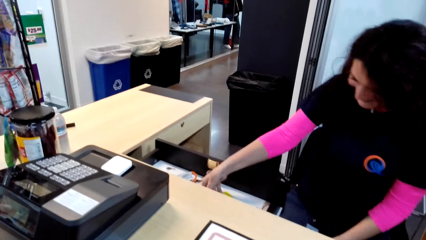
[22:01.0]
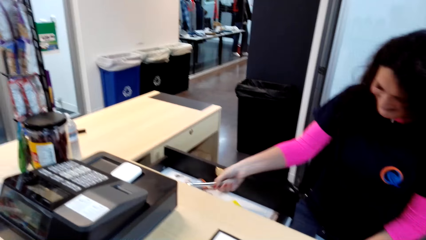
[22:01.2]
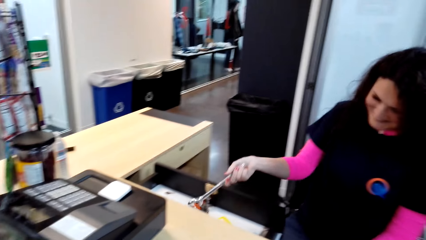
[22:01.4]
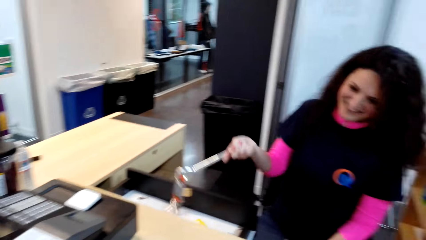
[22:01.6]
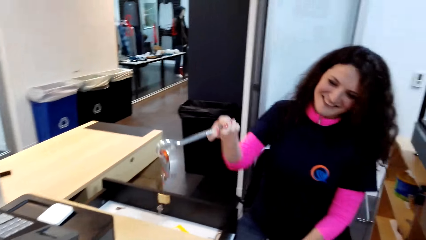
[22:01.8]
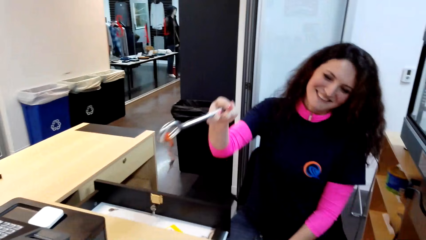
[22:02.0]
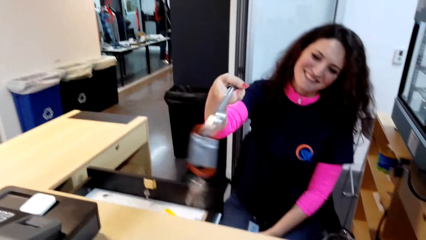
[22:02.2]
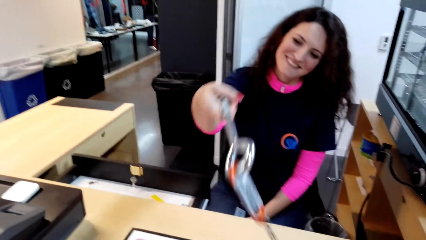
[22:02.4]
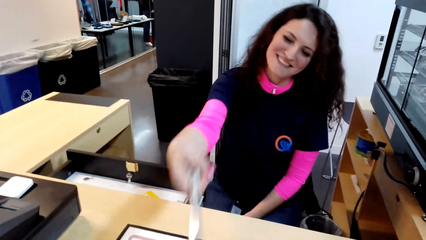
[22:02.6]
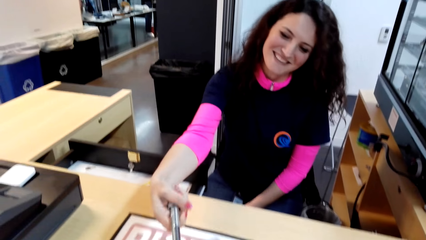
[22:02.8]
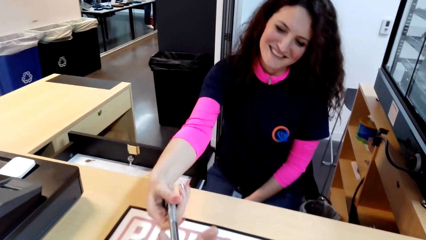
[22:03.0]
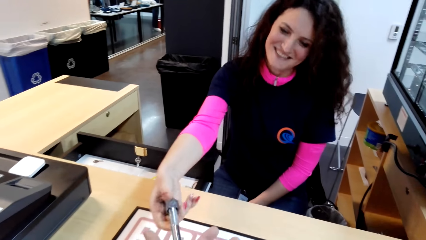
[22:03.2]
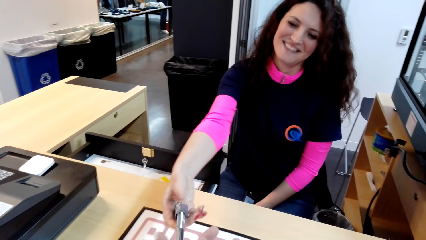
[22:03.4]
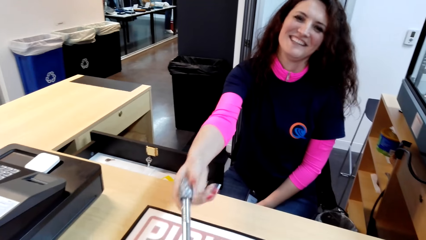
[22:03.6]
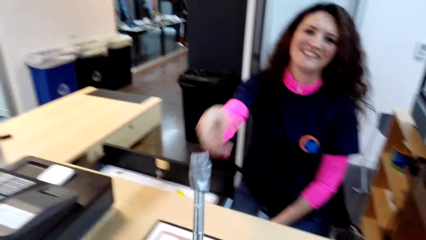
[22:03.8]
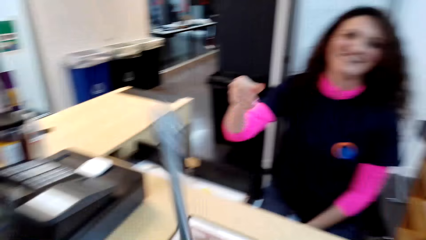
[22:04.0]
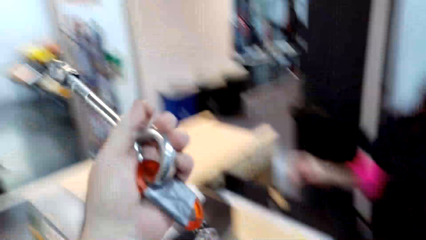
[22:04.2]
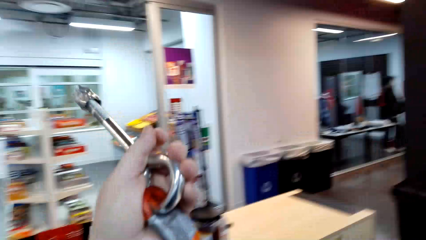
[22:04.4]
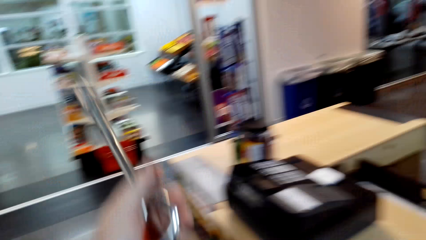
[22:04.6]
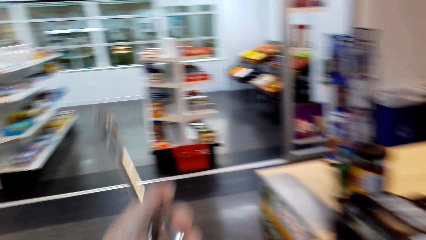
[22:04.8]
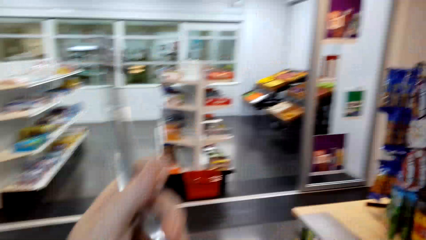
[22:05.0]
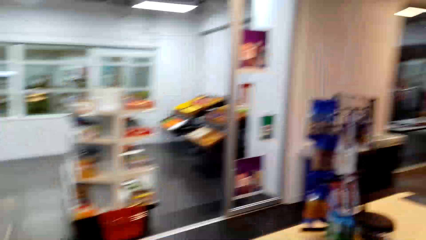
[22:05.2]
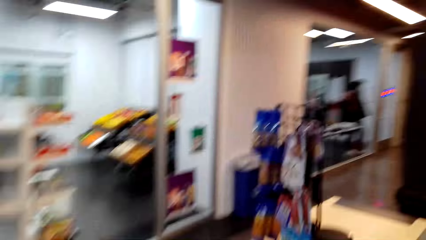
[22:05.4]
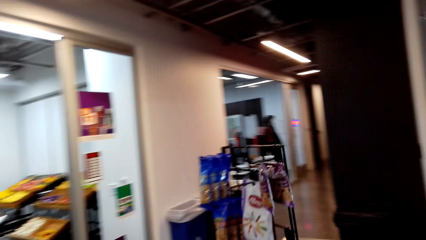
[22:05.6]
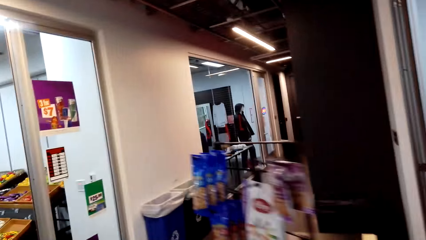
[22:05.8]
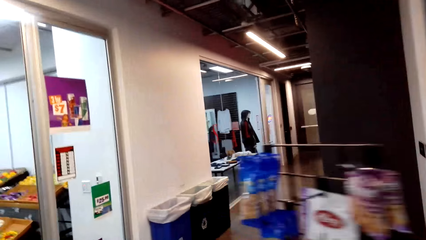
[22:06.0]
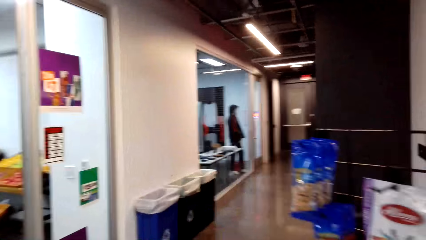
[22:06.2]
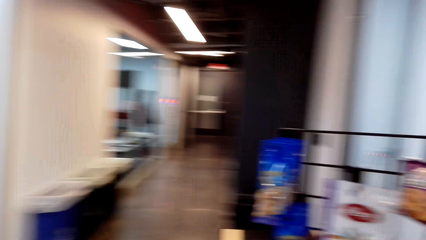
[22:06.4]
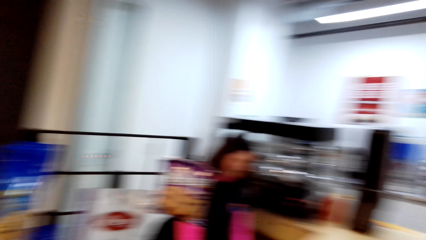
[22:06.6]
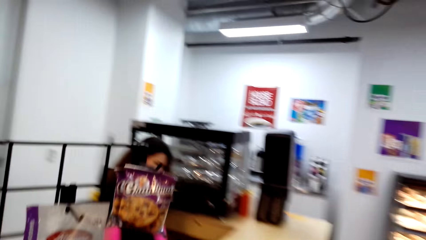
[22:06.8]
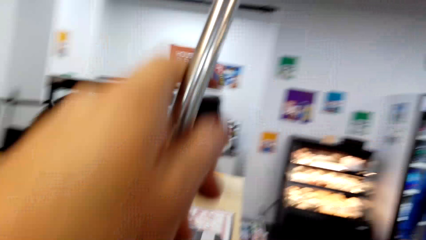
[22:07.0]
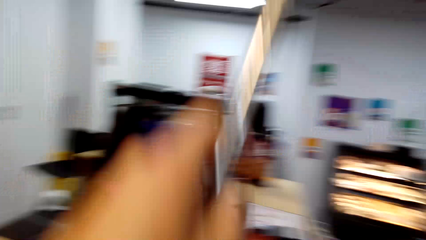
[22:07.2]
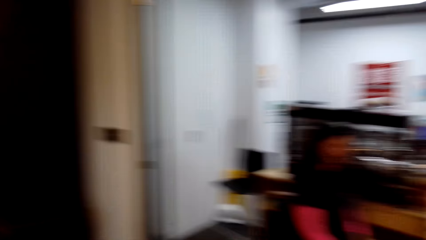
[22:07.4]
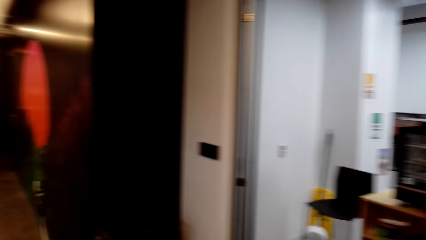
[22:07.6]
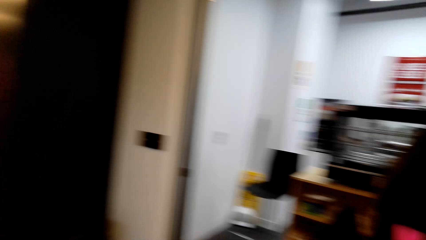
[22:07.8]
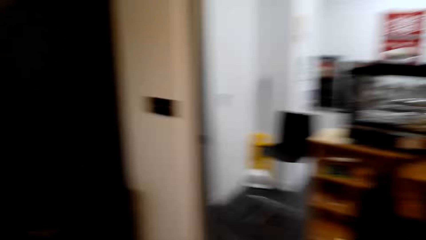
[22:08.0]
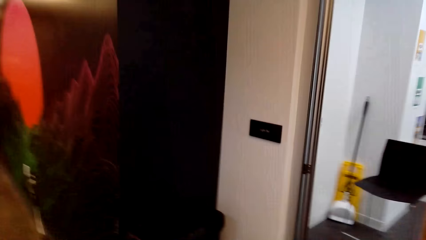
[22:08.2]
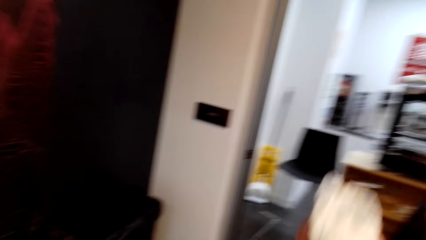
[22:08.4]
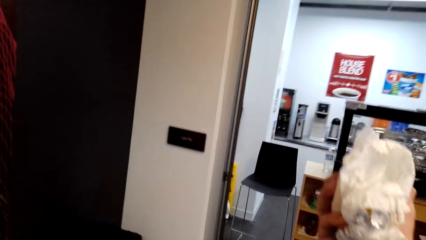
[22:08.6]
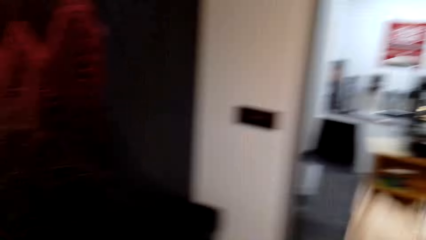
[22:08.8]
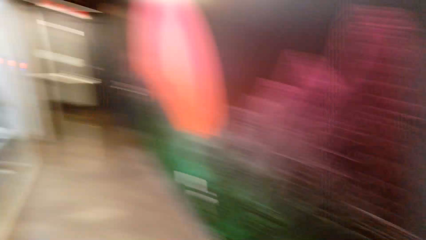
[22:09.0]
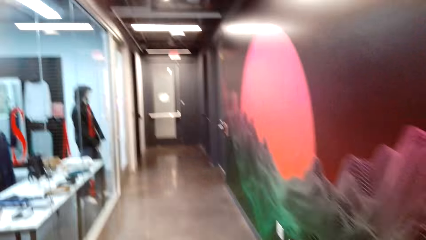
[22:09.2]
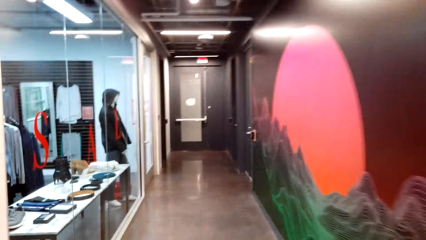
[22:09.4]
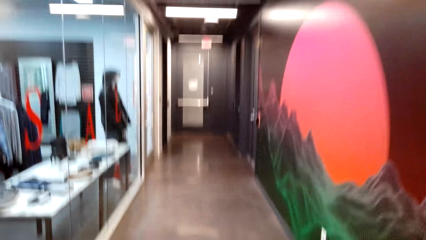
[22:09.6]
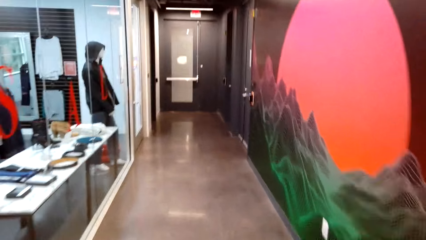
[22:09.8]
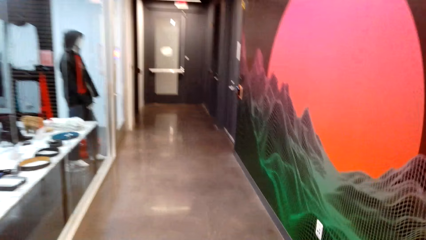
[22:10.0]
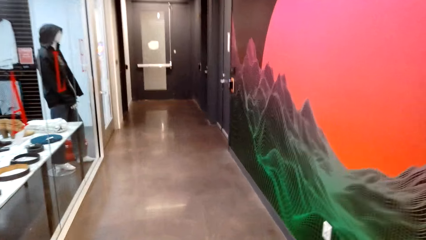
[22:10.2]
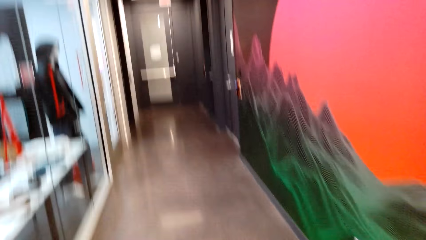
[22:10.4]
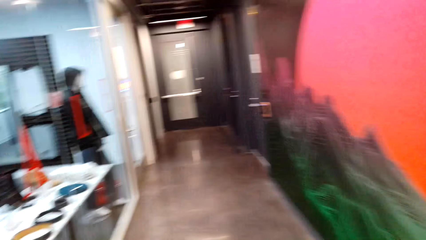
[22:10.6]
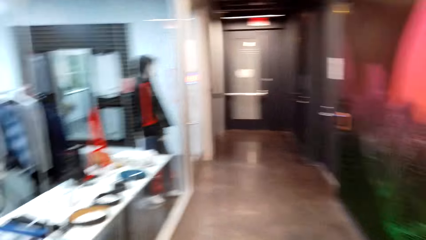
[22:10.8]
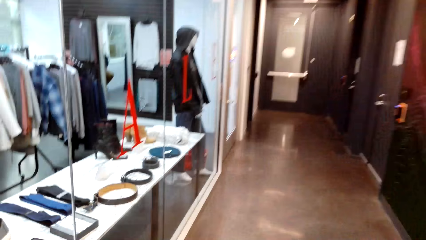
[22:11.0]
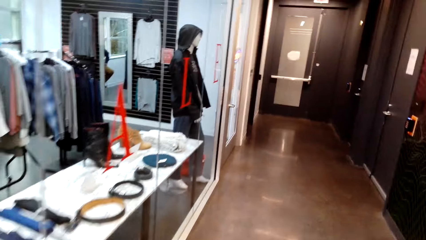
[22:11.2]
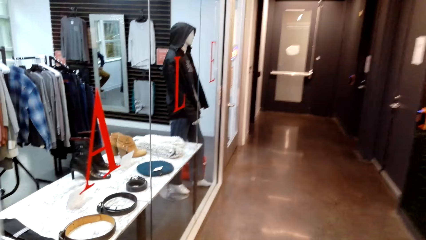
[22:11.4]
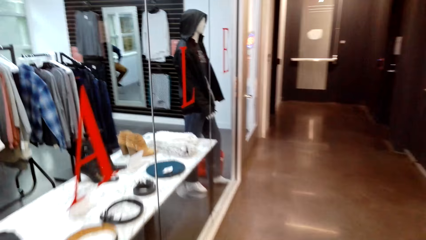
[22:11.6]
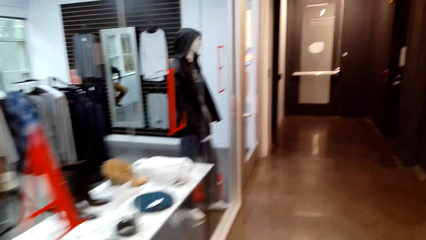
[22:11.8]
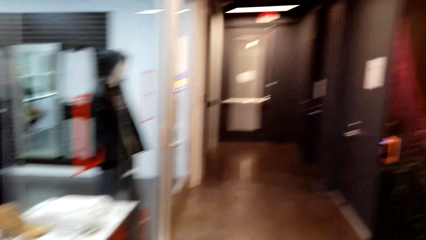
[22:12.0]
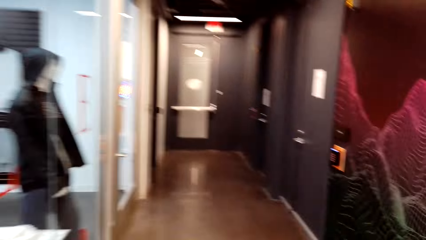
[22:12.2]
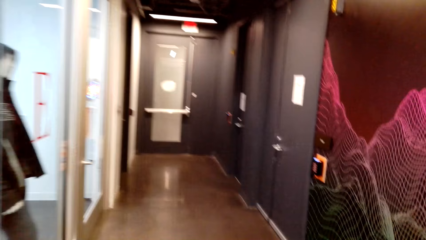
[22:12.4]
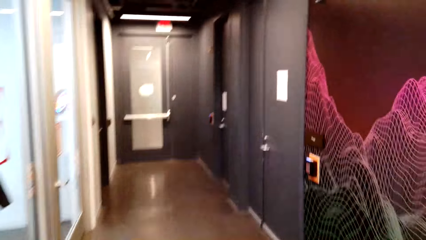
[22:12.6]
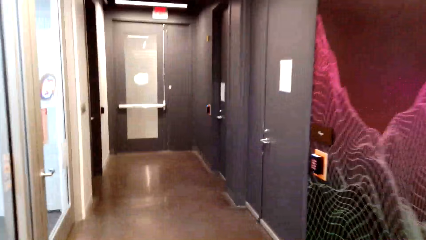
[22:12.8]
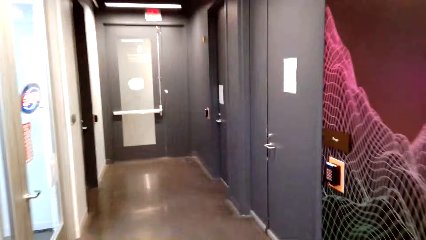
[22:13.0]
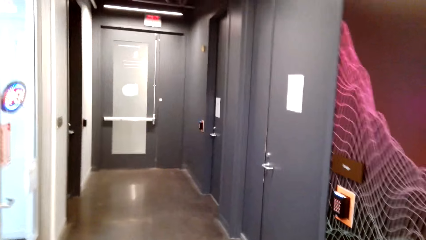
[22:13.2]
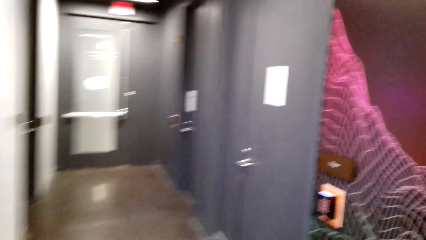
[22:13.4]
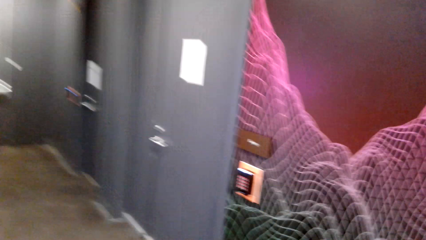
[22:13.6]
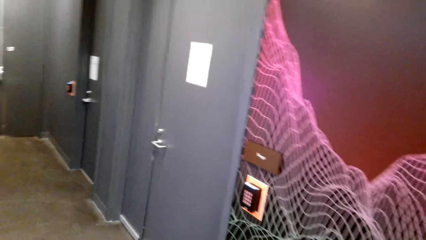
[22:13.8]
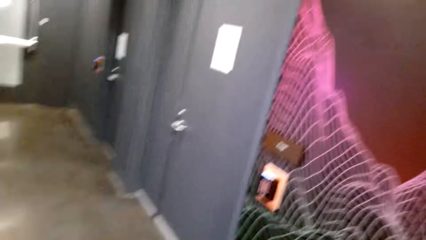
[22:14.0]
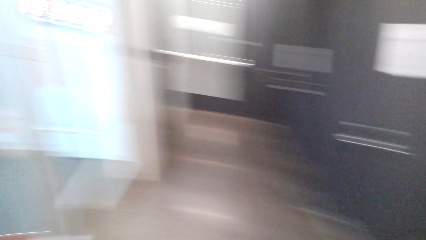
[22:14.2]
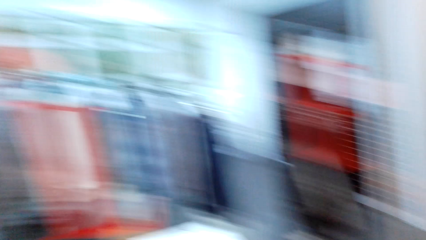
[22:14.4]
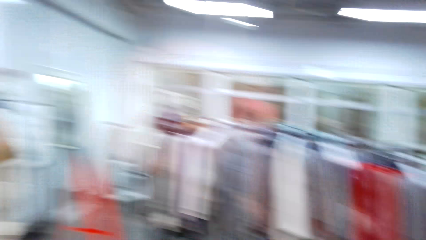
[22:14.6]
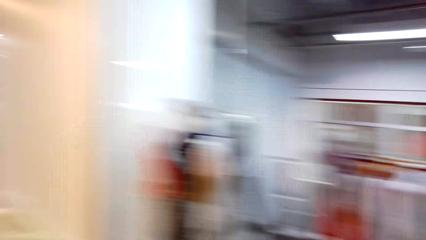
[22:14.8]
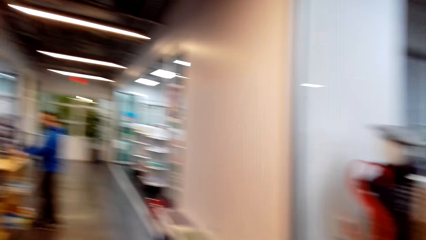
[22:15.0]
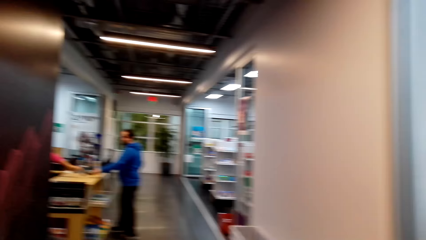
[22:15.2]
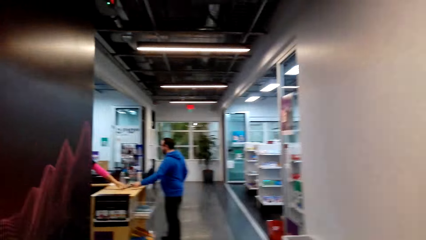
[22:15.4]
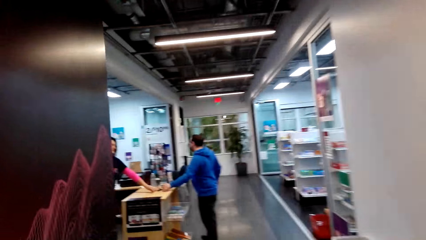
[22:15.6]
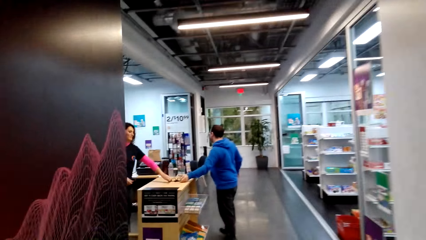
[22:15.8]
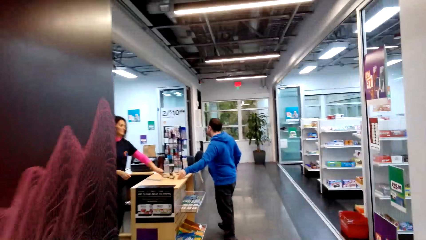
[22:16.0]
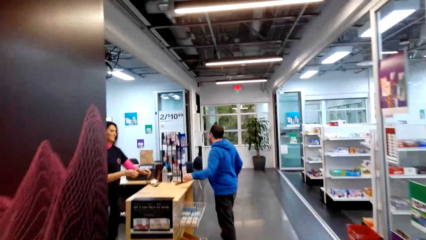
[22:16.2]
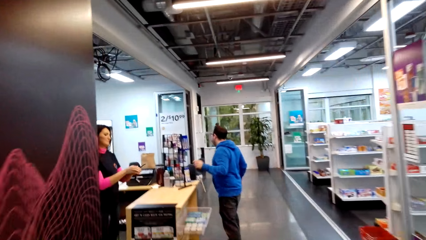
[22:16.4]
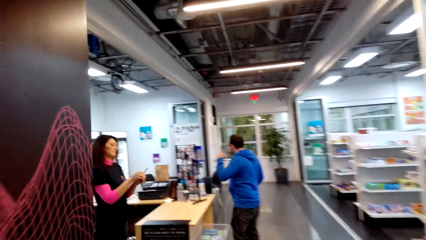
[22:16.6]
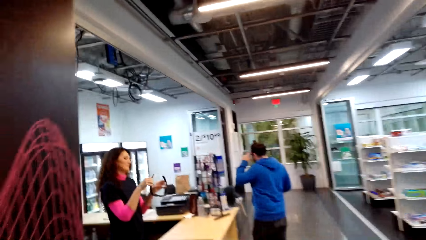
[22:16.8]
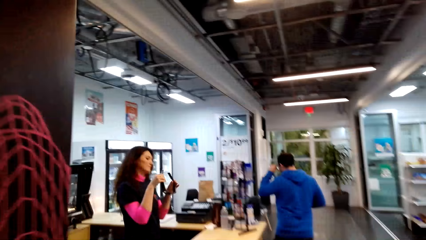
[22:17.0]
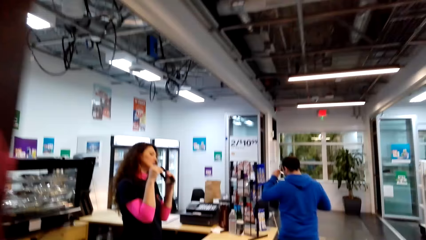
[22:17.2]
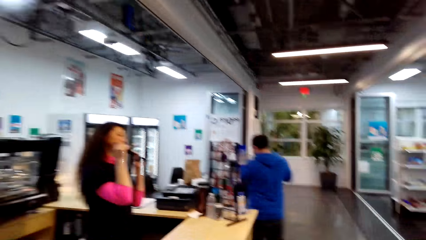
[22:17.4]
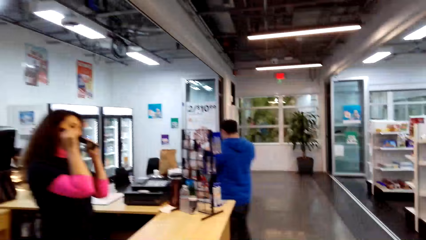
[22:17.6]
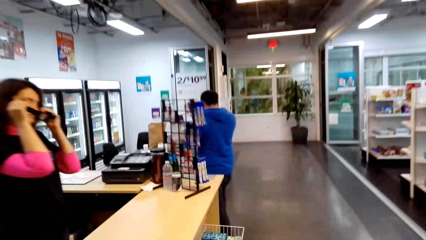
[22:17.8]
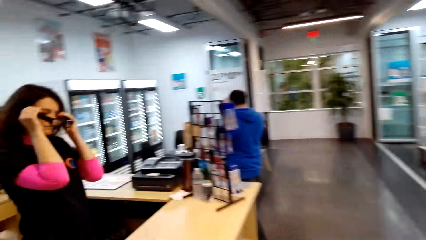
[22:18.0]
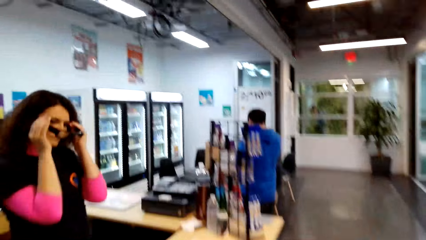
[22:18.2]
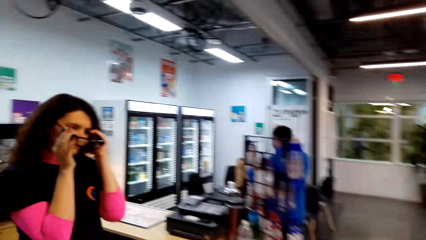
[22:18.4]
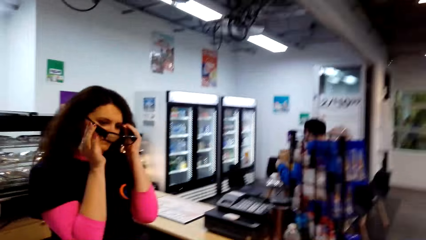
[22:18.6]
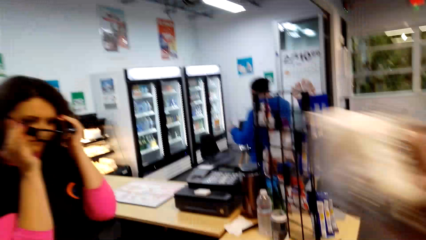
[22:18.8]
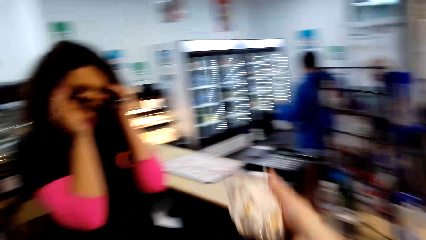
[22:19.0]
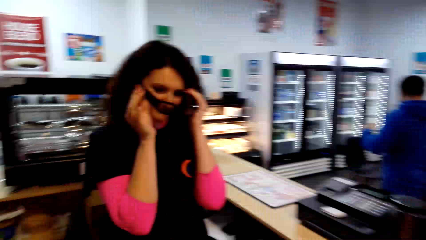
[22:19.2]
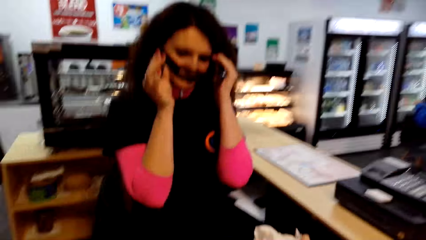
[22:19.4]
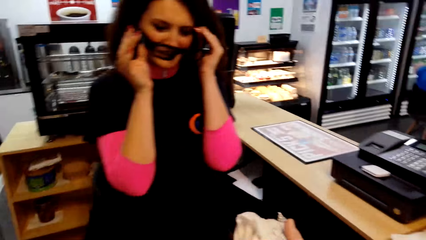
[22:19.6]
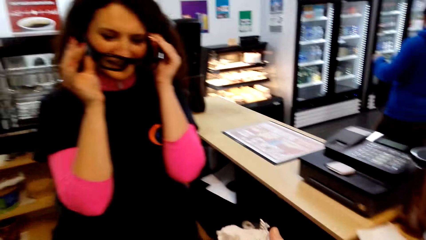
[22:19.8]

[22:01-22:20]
A lady picks a bunch of keys. The lady puts the bunch of keys on the table. The camera wearer picks the bunch of keys. They walk around, lift the keys and move around. A man rests his hand on the counter. A person puts glasses on the desk. The lady picks the glasses. The man moves around. The lady puts on the glasses.
